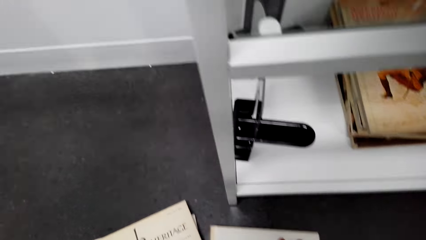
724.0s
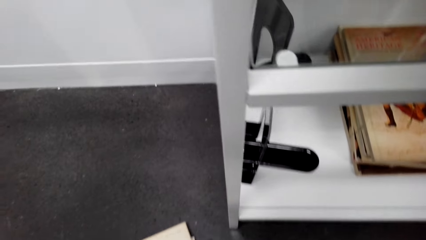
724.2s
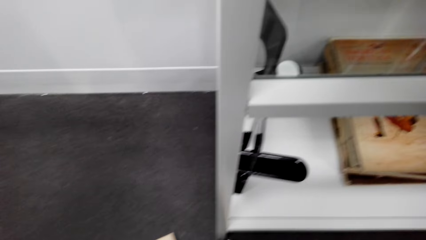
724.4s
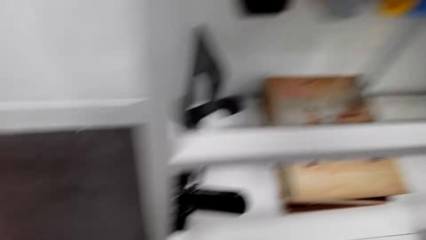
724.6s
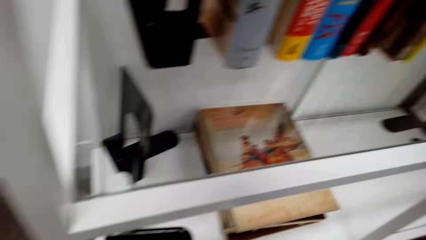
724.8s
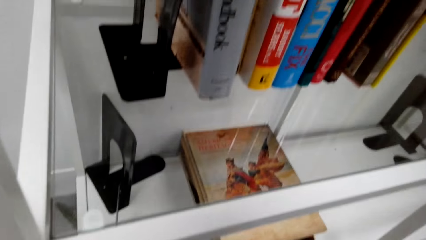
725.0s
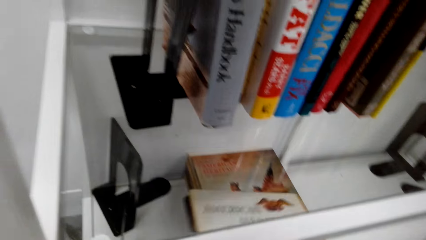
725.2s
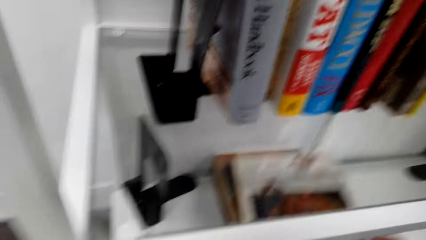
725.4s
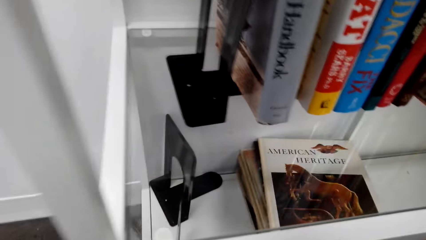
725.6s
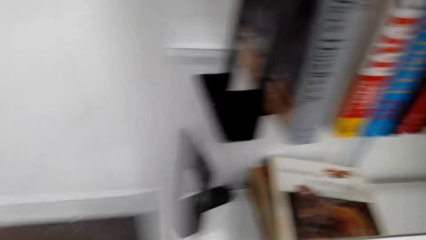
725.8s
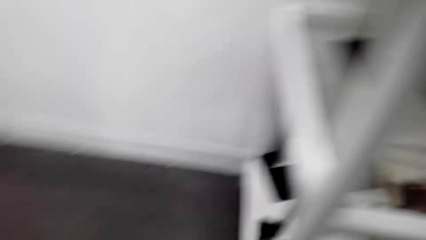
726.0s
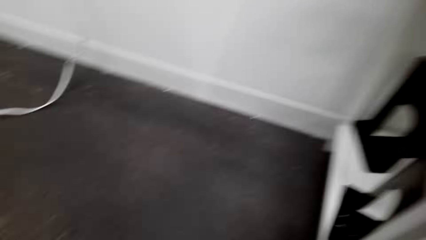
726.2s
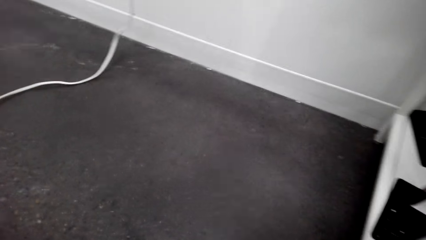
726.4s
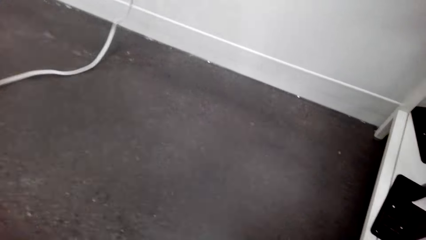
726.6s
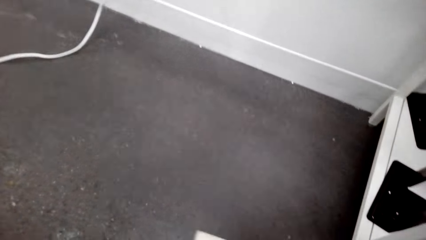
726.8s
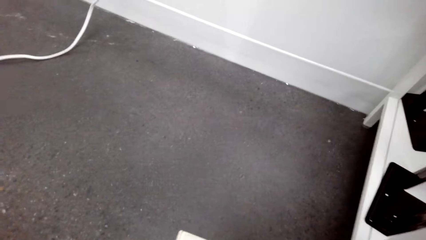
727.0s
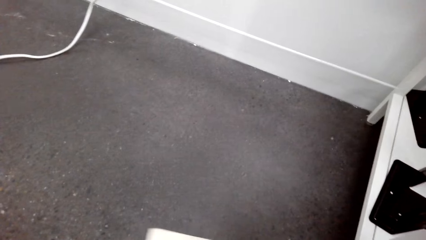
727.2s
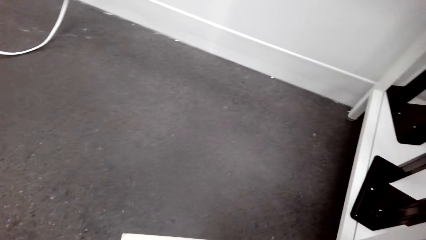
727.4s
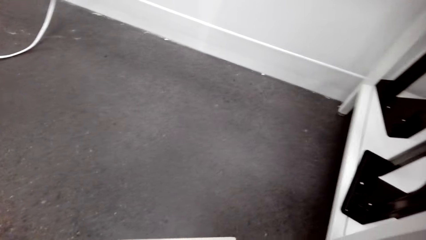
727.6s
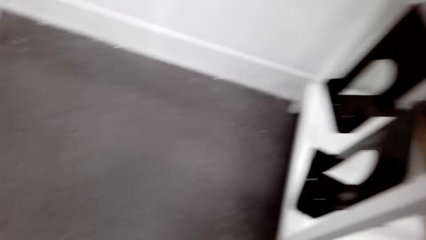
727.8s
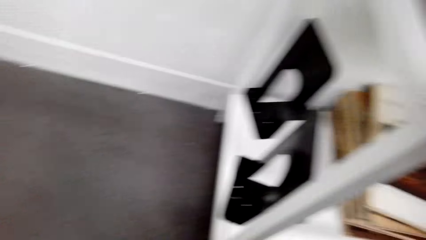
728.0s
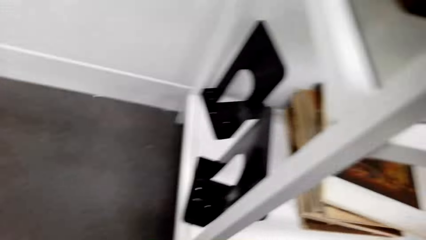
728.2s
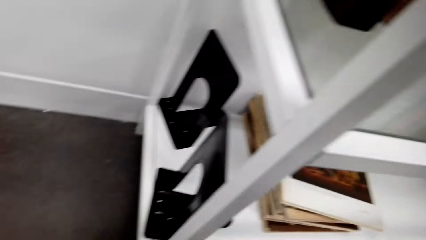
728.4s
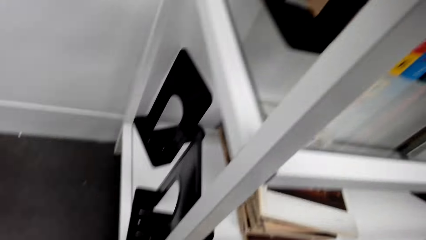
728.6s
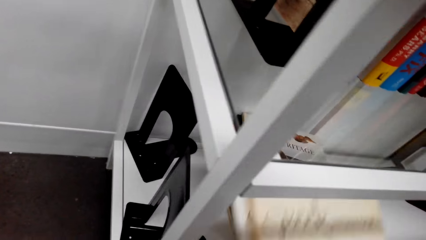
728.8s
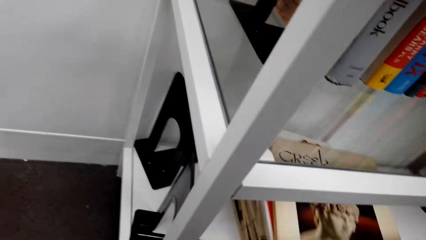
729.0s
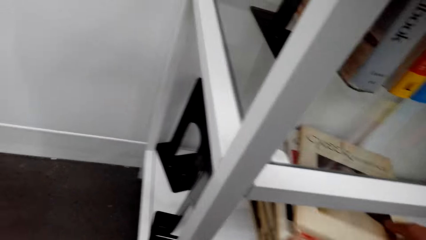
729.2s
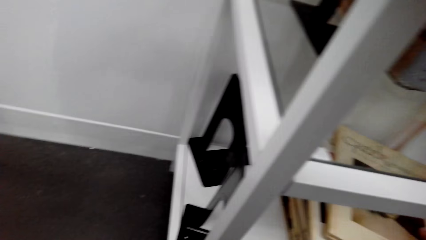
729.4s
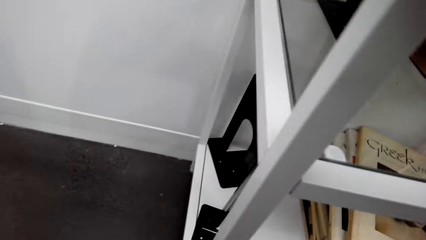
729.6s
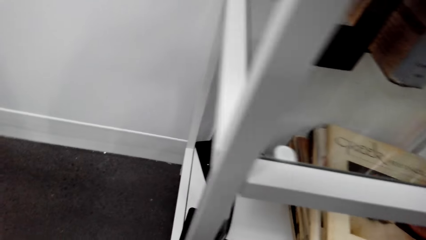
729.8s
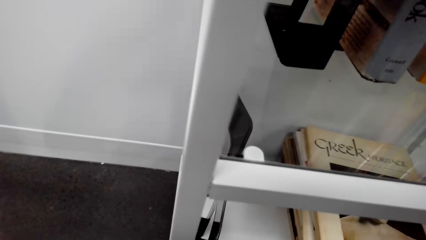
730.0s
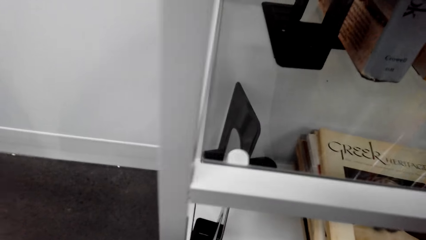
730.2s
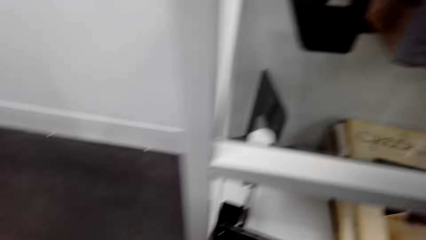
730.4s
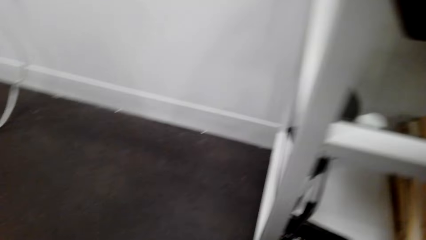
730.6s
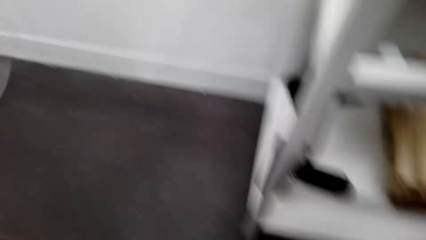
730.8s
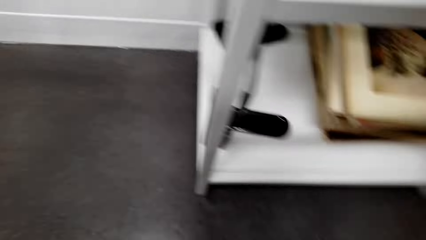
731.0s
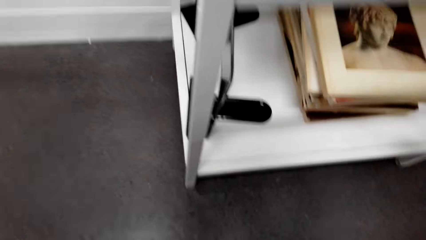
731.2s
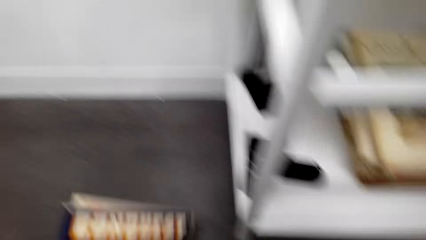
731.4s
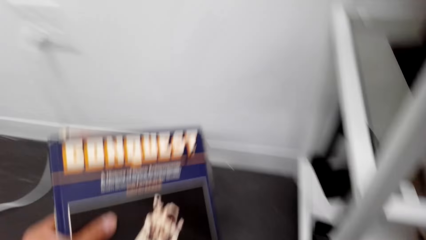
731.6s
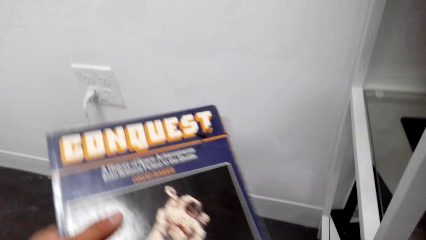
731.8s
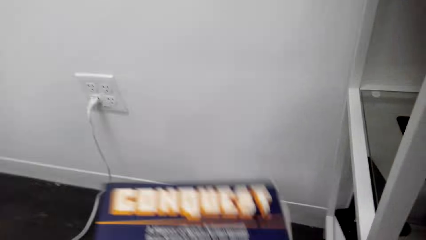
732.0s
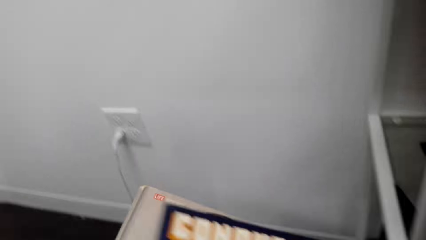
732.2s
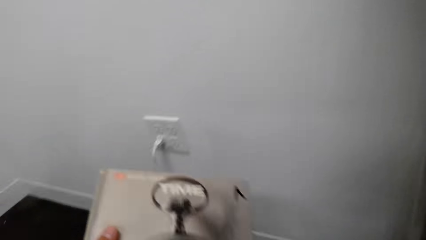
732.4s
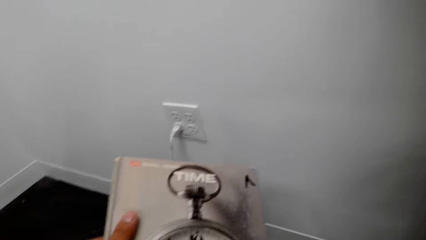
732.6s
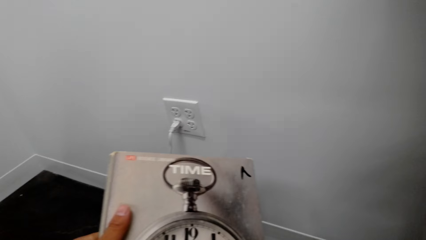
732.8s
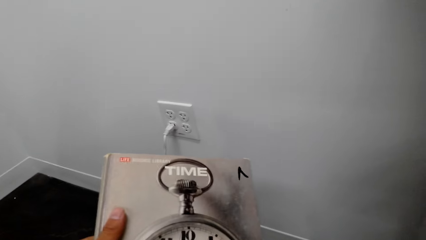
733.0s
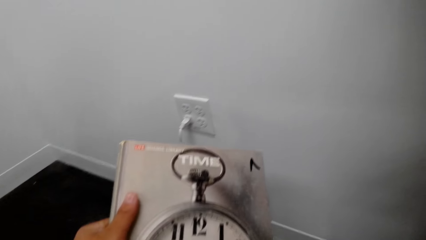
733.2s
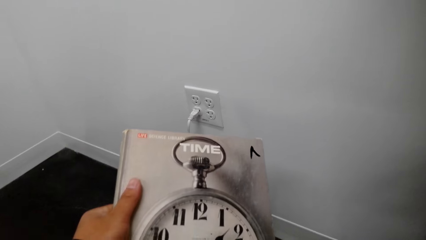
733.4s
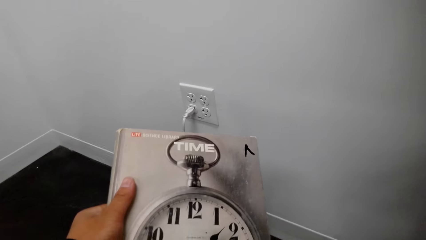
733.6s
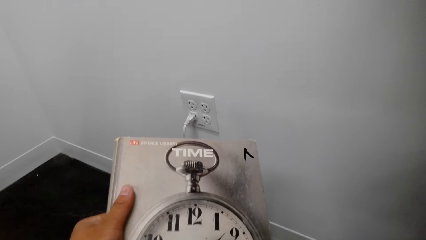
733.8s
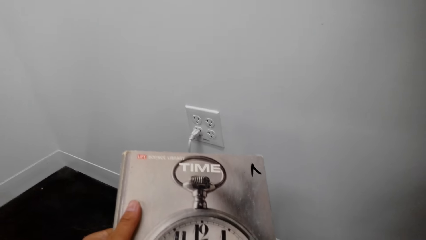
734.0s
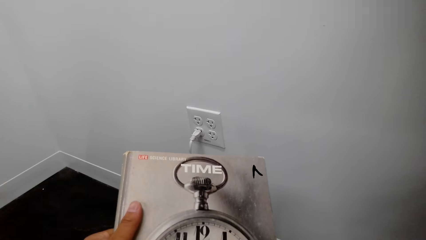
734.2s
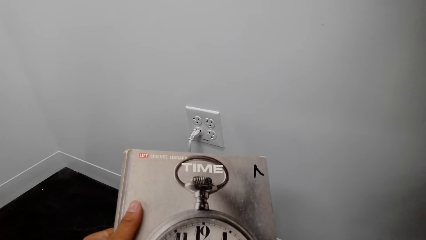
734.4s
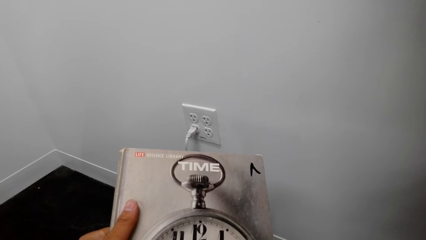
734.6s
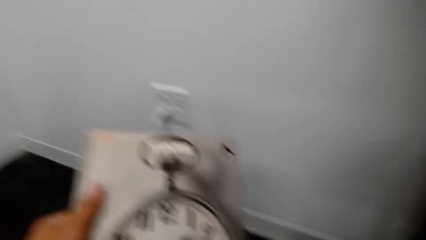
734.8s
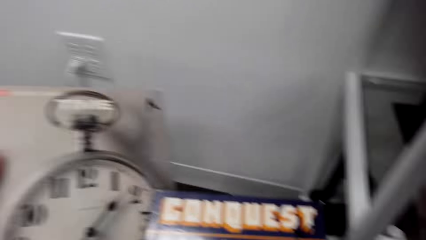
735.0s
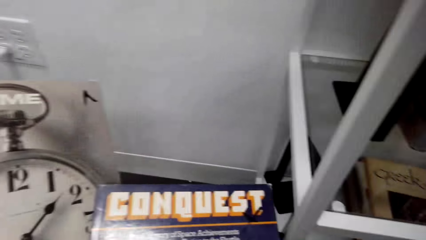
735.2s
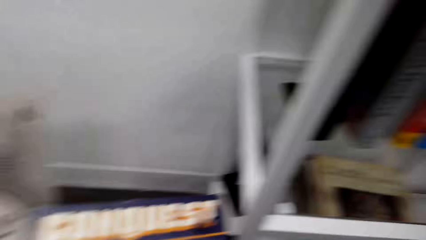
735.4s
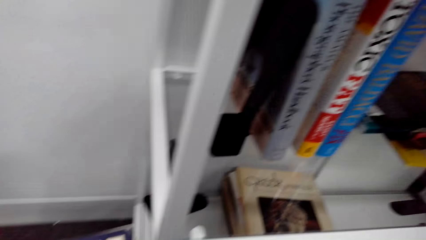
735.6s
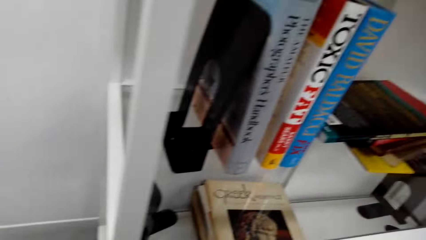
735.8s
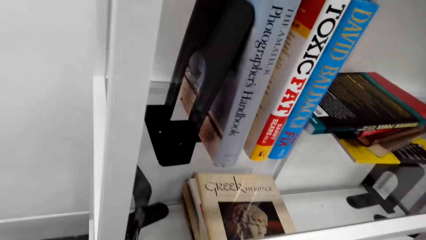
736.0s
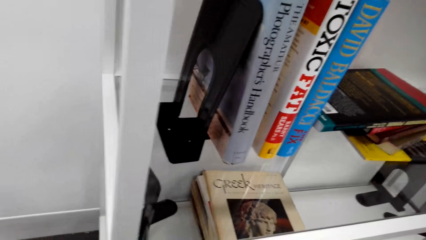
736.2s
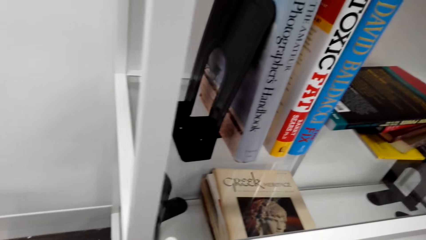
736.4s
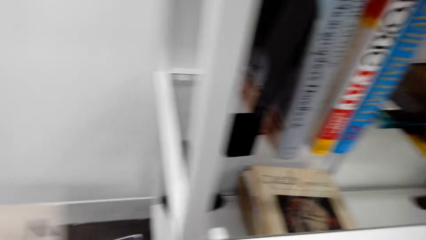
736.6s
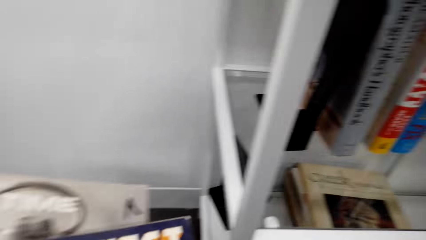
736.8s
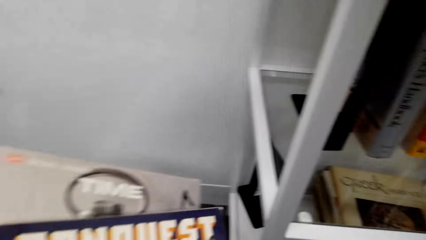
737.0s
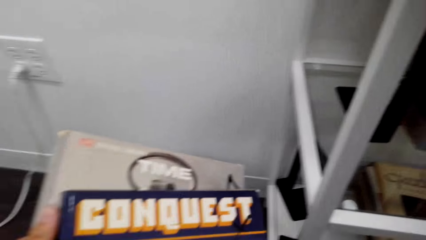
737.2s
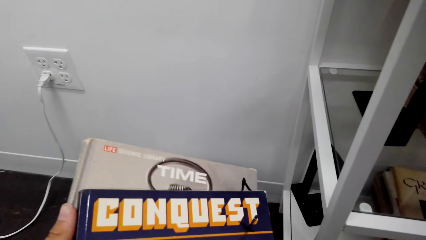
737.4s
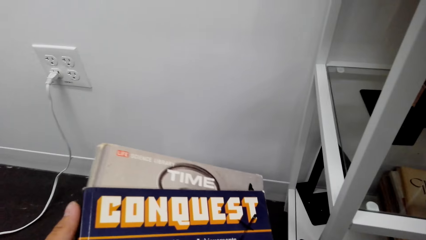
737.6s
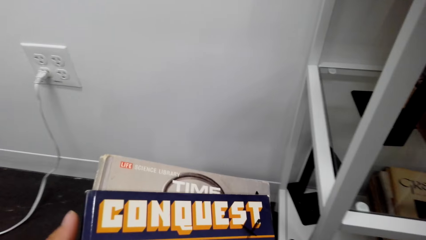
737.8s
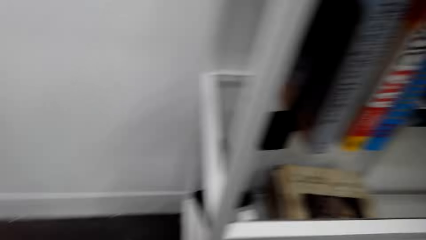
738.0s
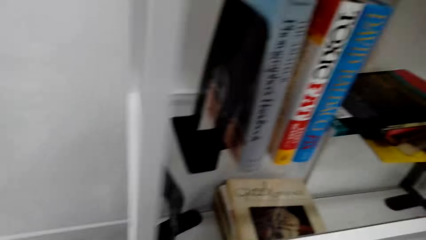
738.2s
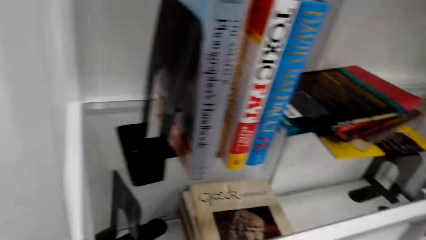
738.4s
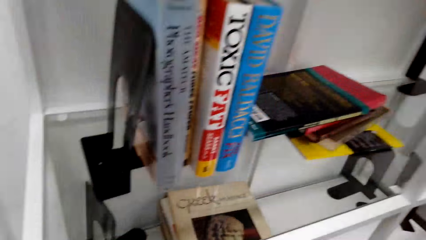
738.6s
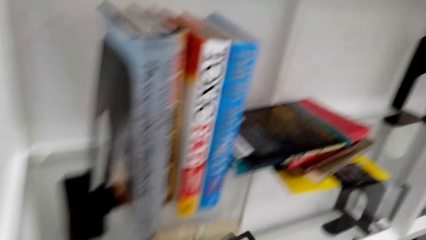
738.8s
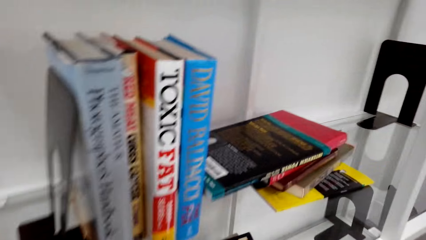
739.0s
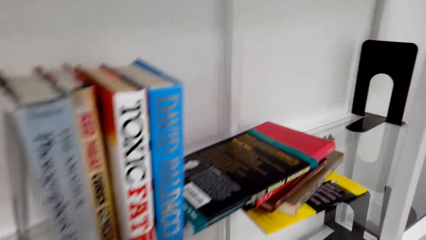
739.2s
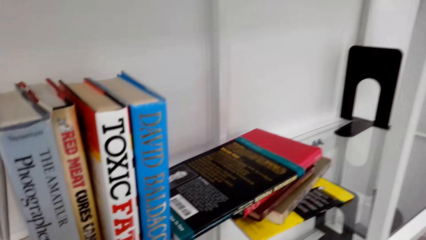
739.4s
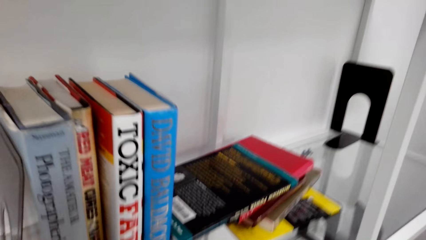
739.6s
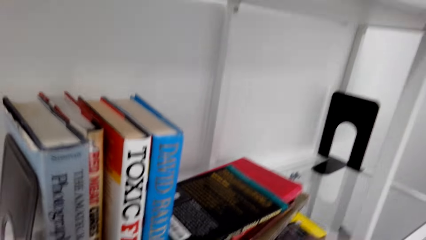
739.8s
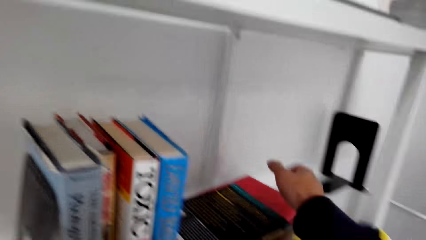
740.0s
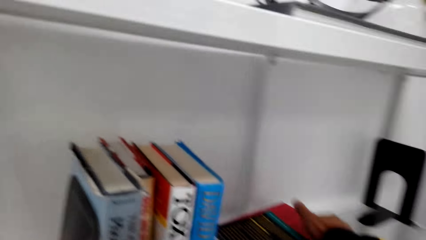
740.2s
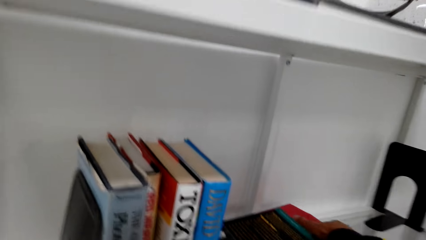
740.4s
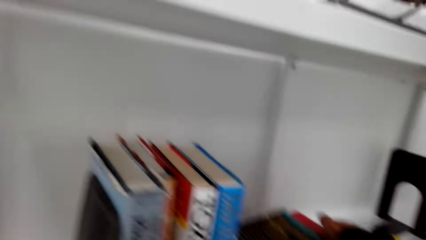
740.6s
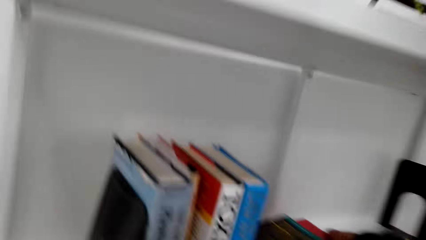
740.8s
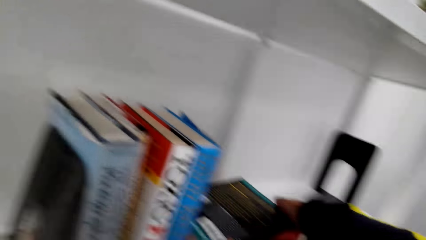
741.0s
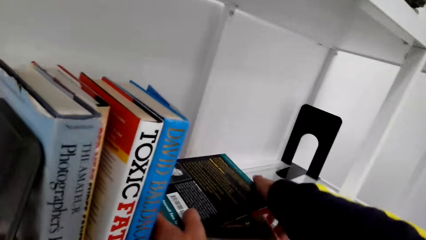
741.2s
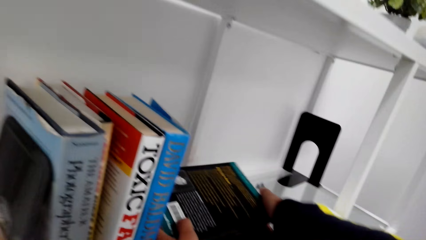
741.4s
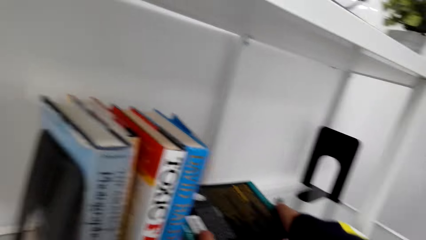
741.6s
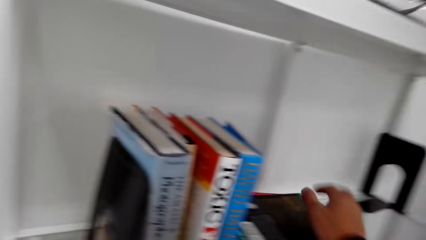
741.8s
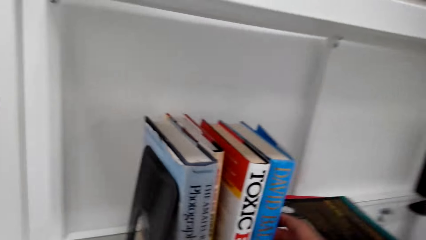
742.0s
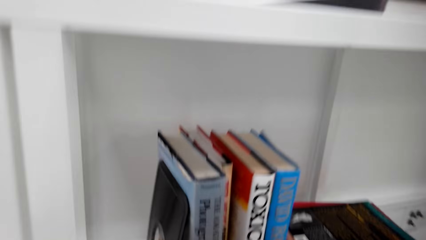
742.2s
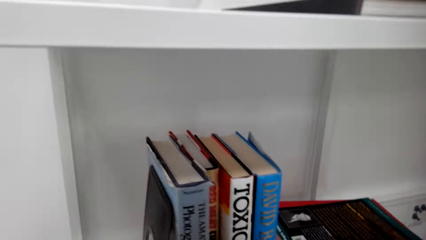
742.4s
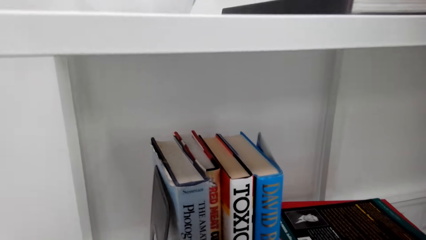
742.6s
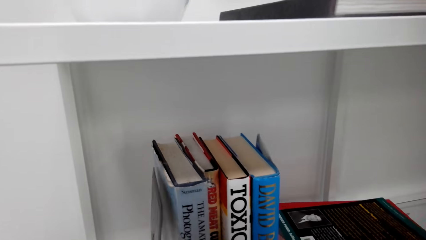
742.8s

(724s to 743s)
The camera wearer picks up books on the floor. They arrange books on a shelf. They pick up books on the floor. They arrange books on the shelf. They pick up books on the floor. They arrange books on the shelf. They move a book on the shelf.
